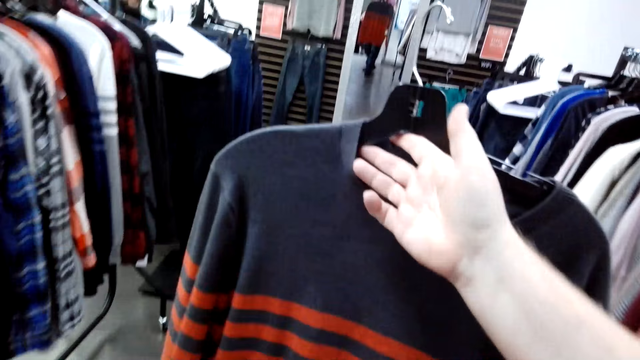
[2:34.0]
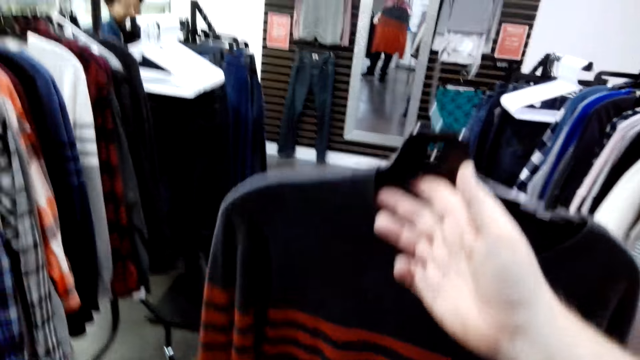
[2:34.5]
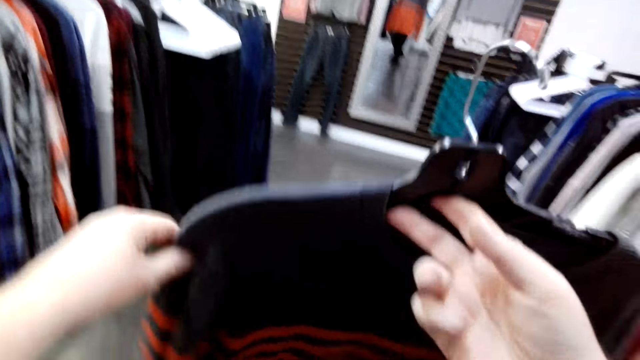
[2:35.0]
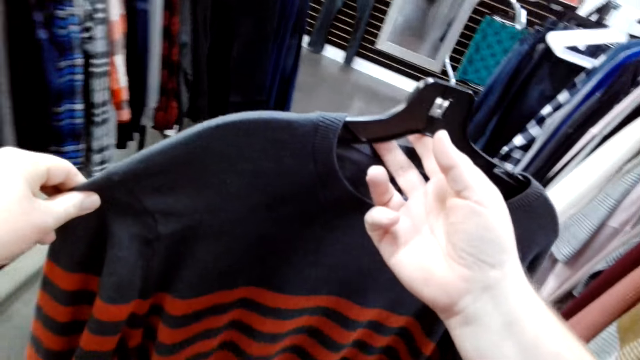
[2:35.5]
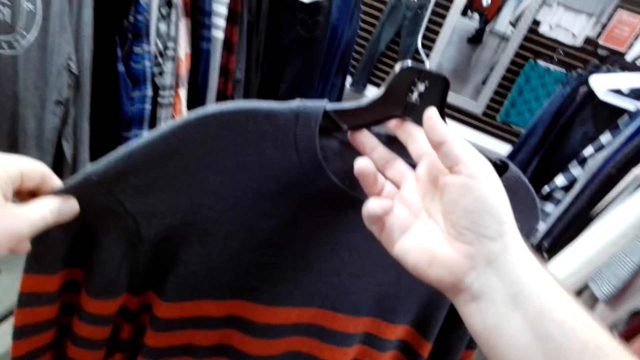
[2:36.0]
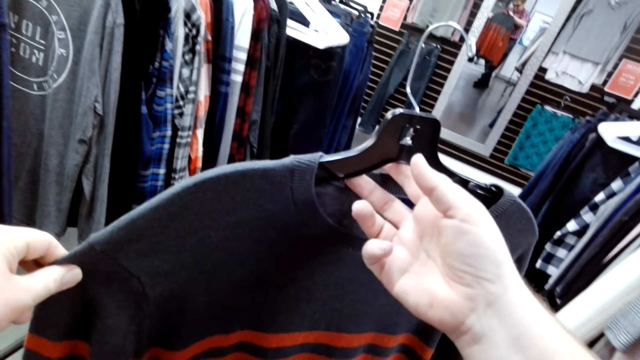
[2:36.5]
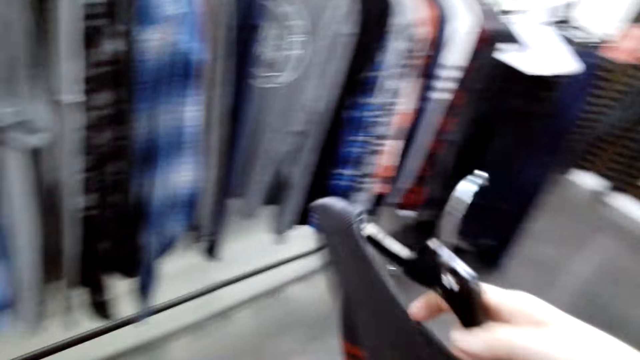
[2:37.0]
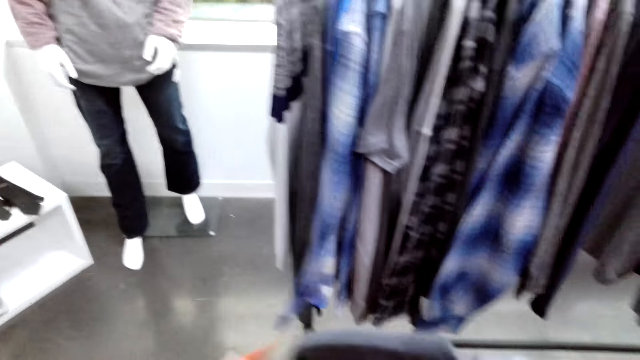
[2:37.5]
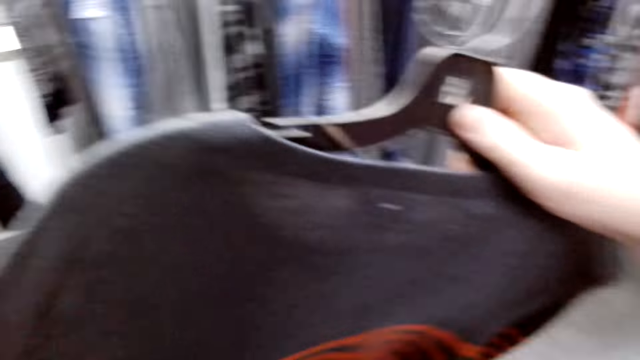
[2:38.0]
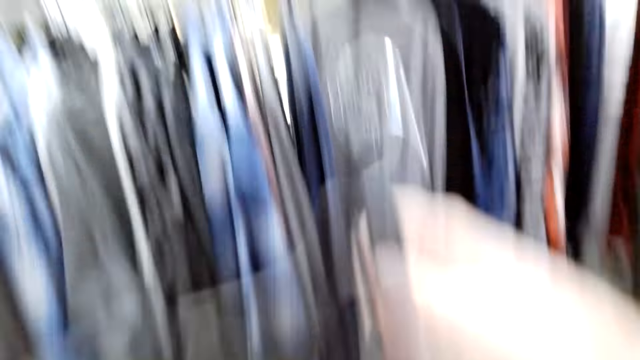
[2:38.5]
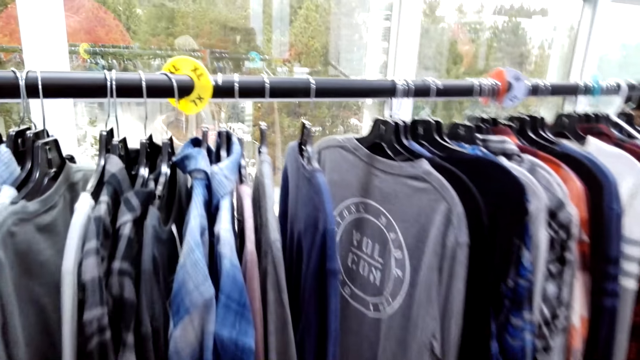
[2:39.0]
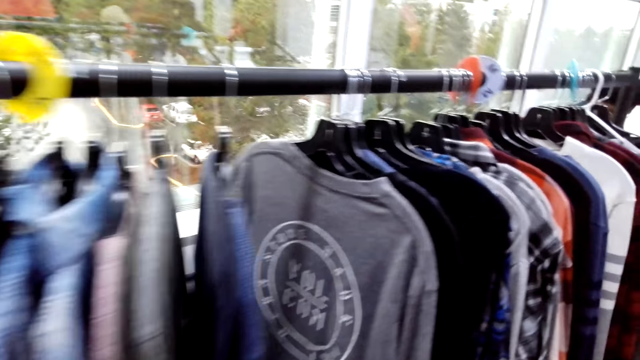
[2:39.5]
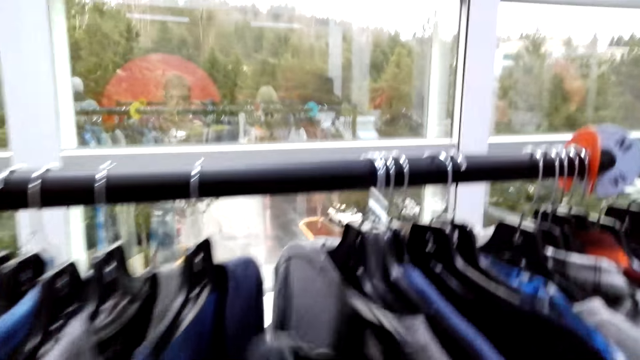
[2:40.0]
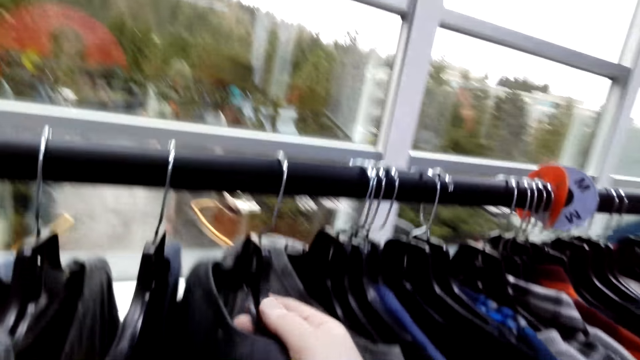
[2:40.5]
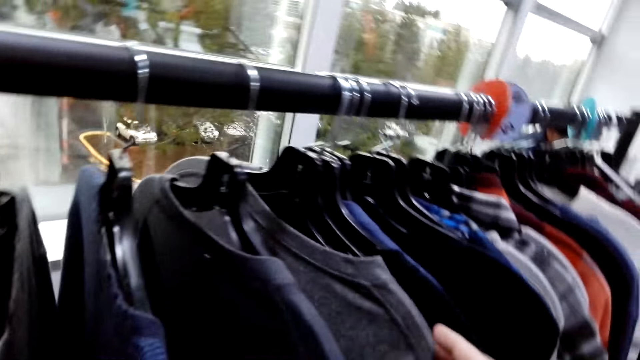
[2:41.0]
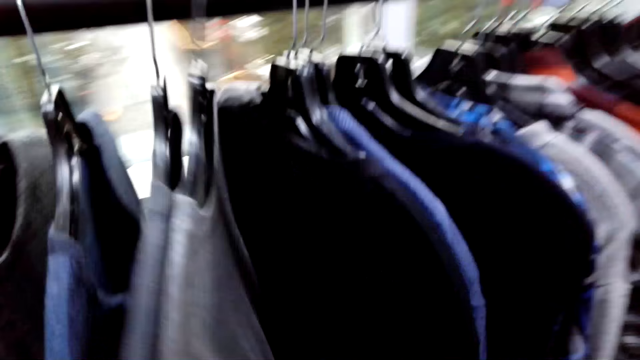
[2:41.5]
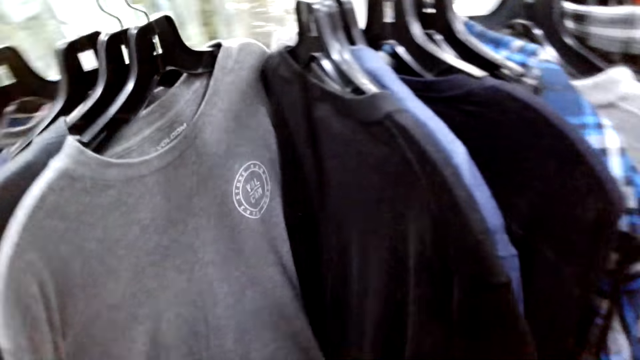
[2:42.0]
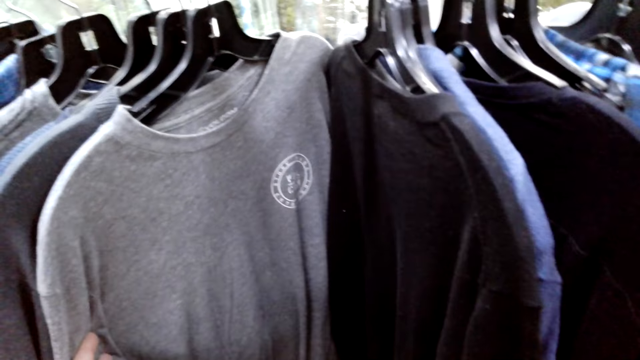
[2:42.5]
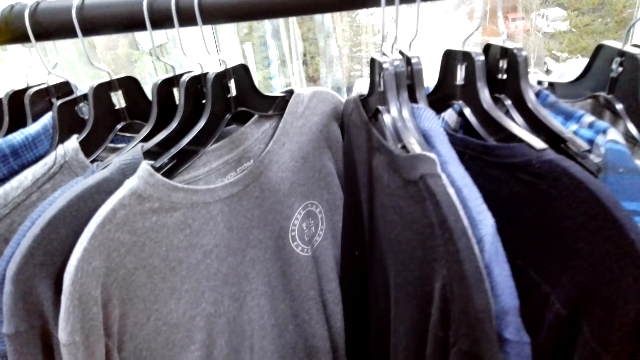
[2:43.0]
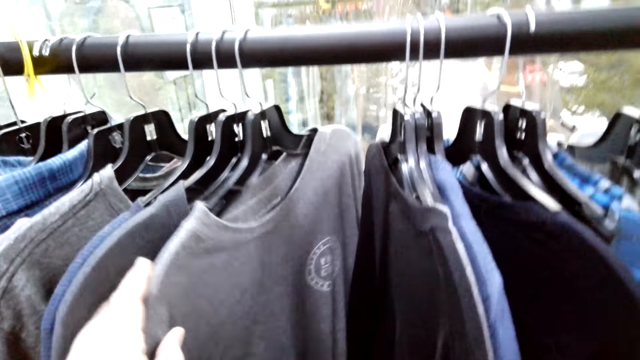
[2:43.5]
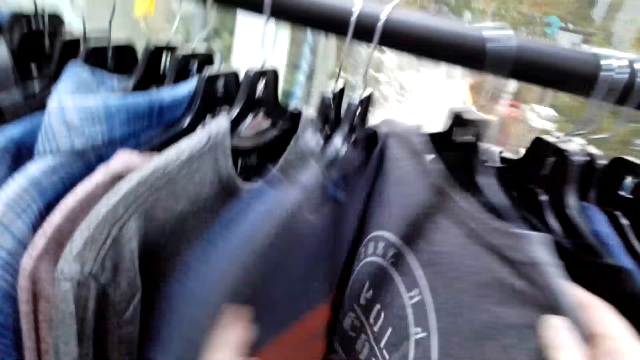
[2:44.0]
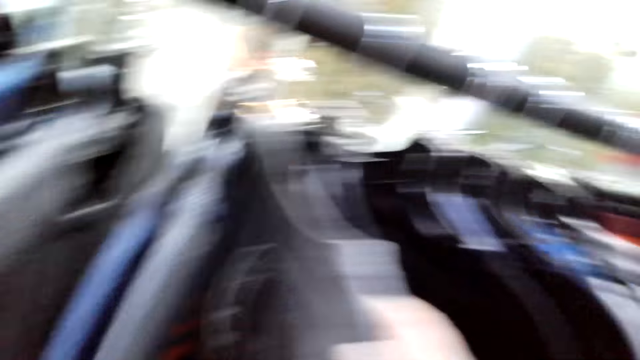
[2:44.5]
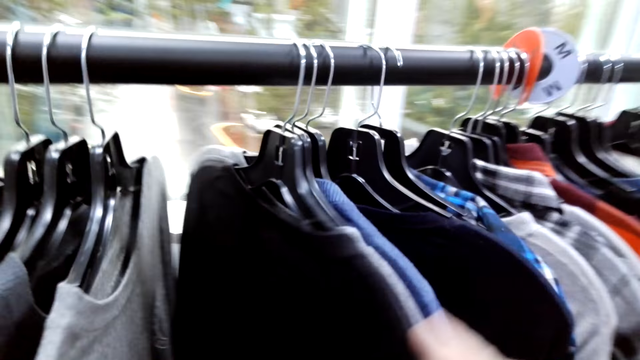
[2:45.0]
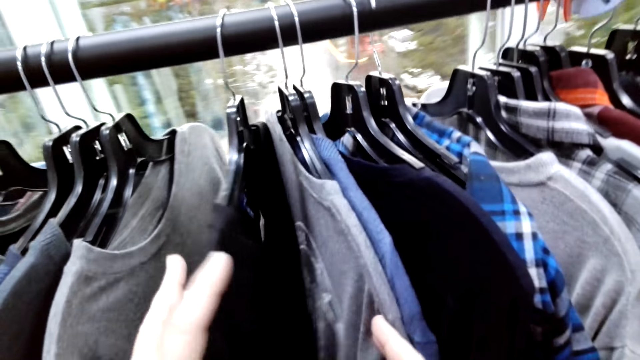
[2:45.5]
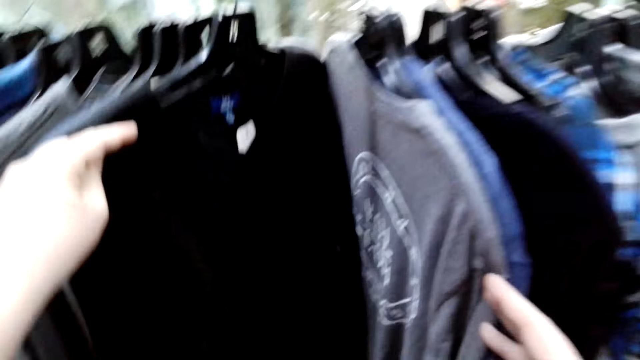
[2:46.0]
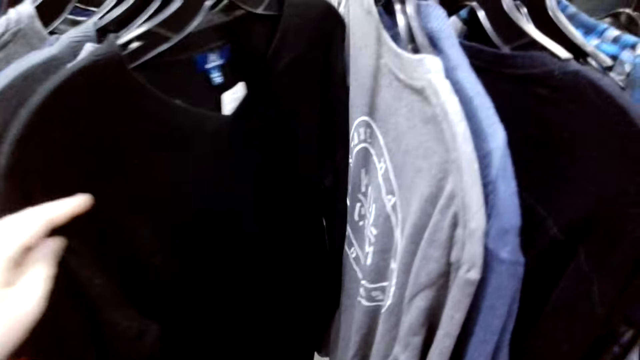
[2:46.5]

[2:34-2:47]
The camera wearer talks to a woman. They inspect the sweater. They move towards the rack. They hang the hanger on the rack. They inspect the clothes on the rack and touch the clothes.

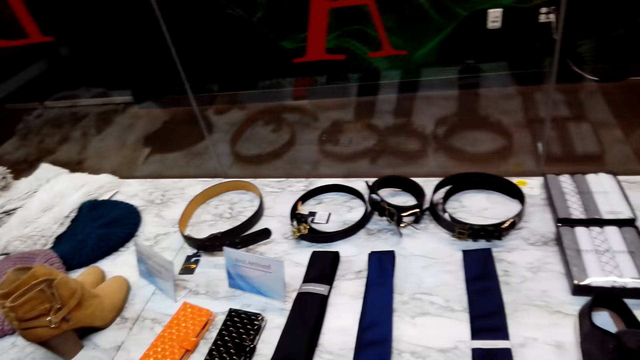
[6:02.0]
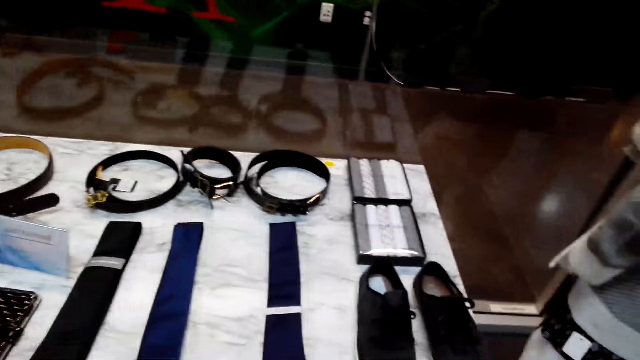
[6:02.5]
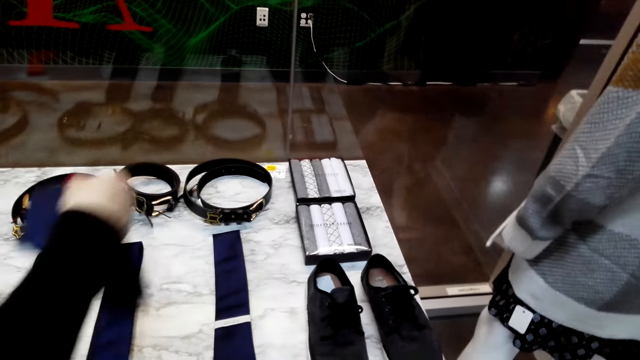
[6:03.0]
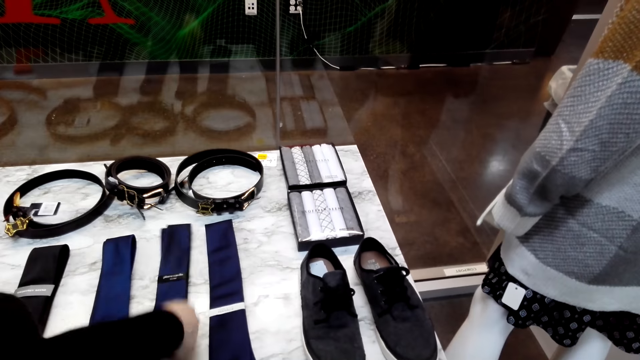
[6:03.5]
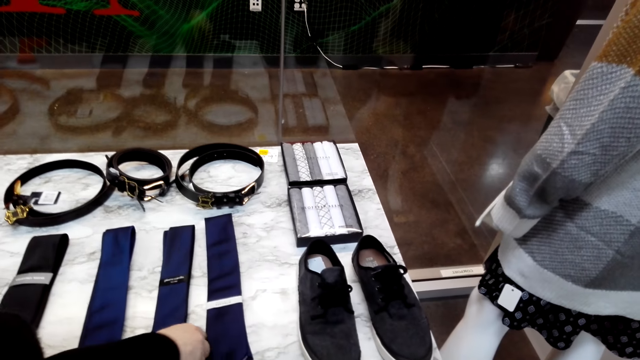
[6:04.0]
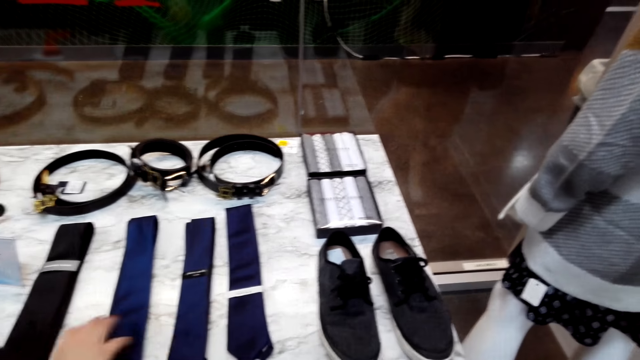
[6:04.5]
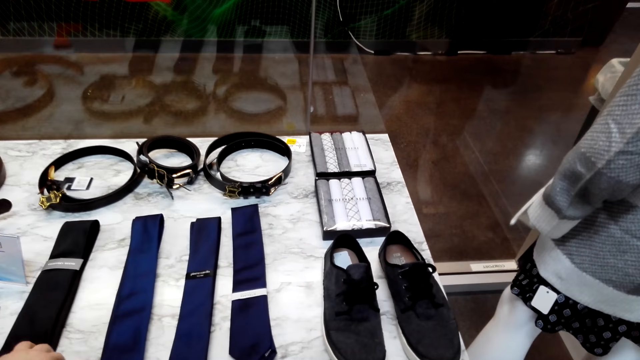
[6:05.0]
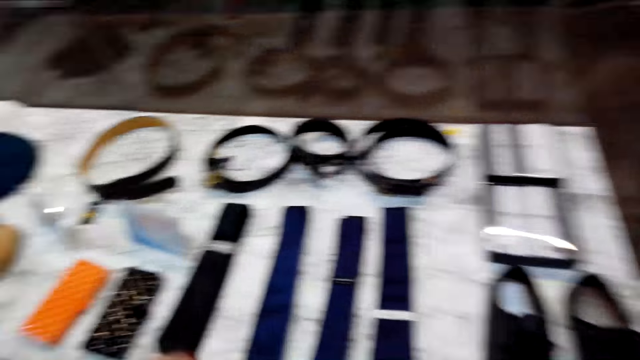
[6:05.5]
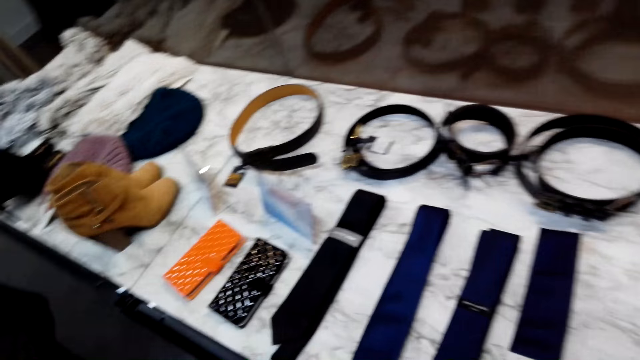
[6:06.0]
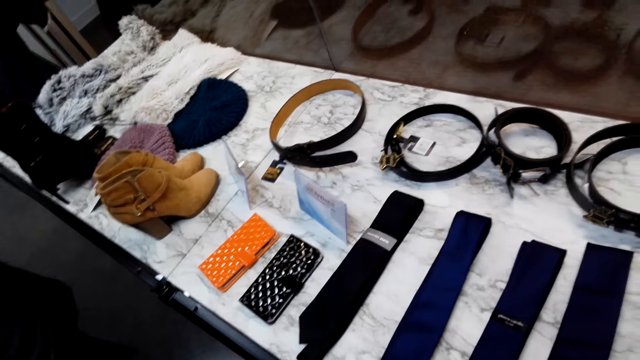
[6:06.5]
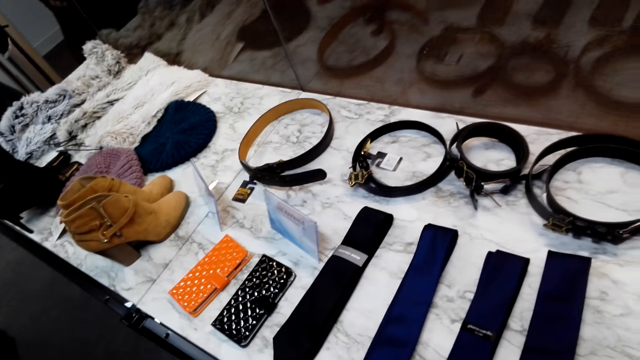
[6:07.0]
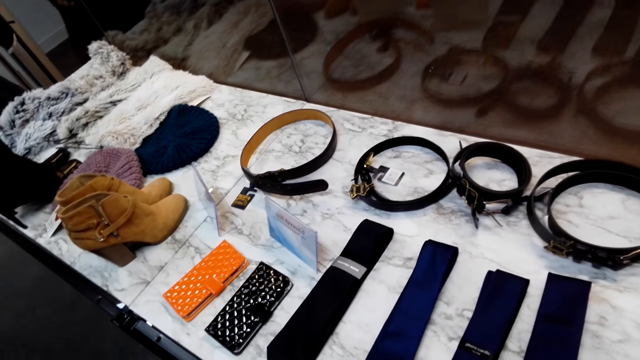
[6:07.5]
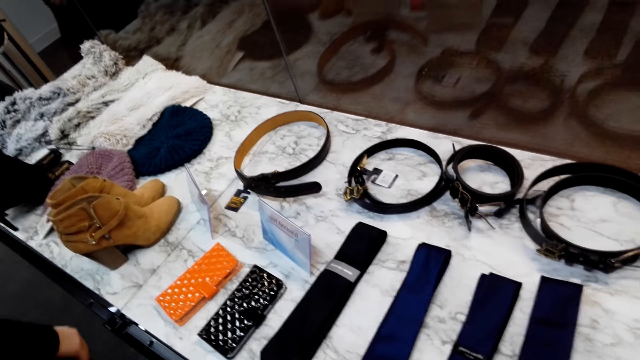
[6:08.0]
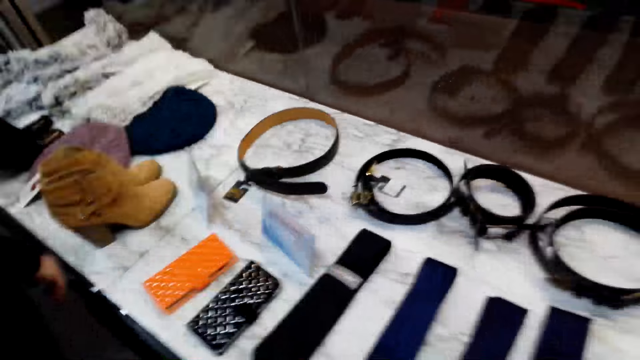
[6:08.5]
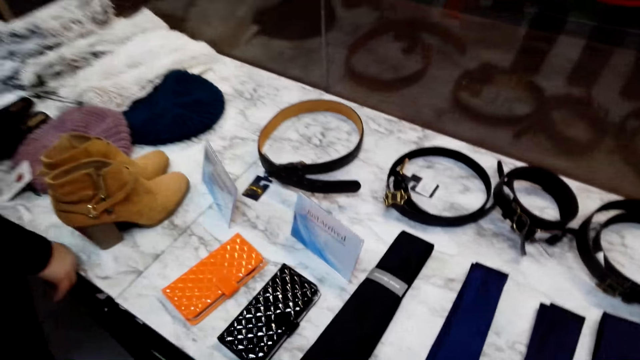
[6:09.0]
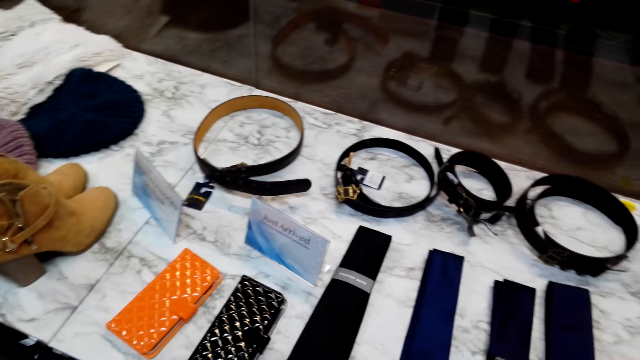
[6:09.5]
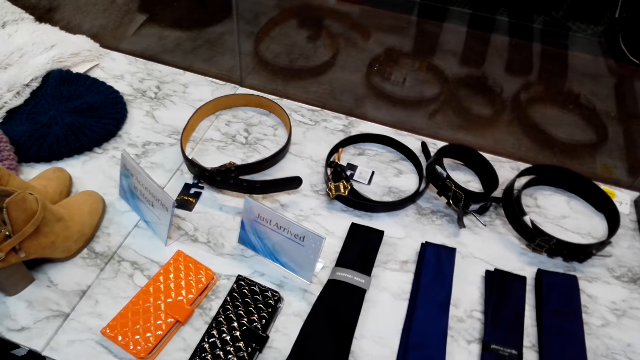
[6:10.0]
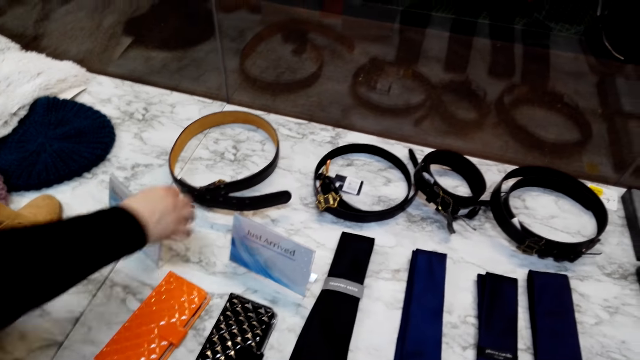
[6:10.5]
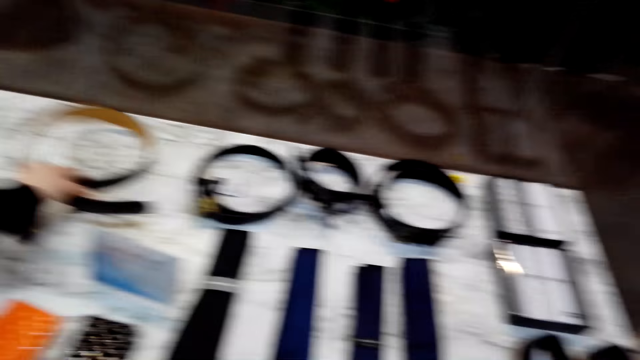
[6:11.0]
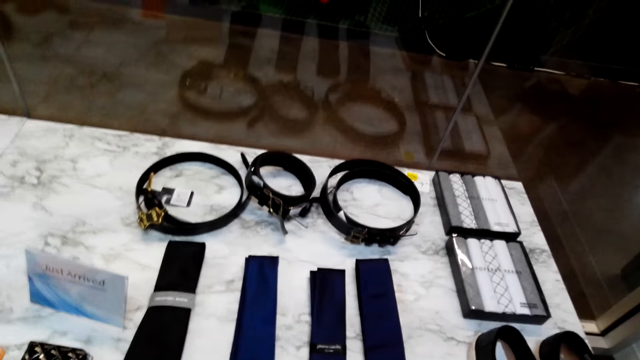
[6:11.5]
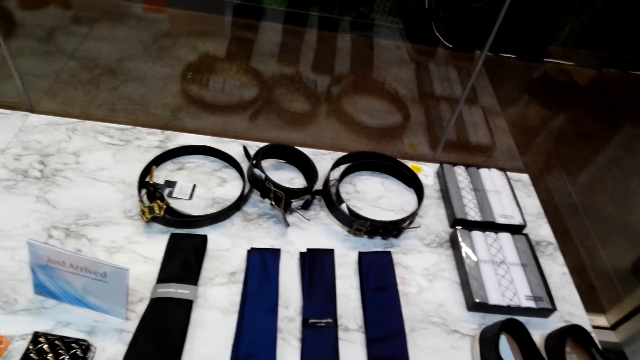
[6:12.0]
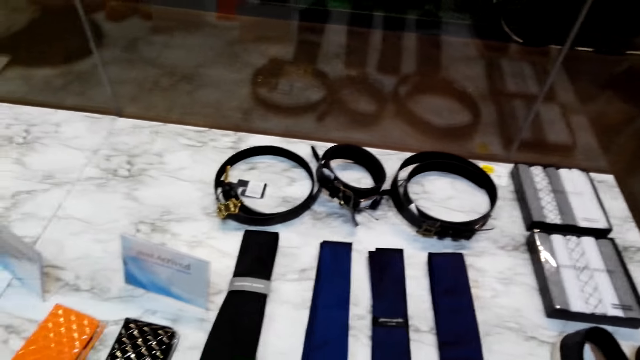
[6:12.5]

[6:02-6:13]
A woman places the tie on the table. The woman talks to the camera wearer. The camera wearer touches the tie. The woman picks up the belt. The camera wearer talks to the woman. They arrange the ties on the table.
